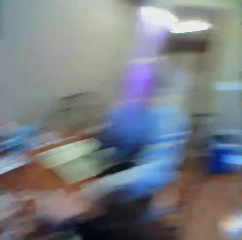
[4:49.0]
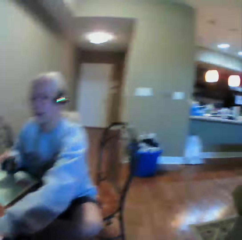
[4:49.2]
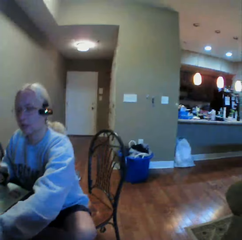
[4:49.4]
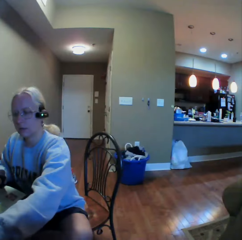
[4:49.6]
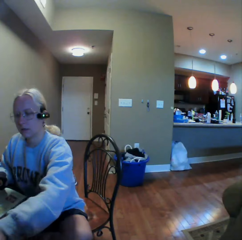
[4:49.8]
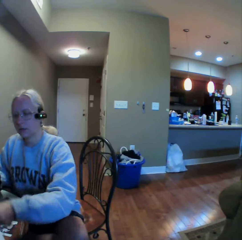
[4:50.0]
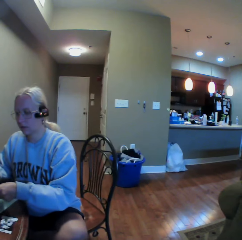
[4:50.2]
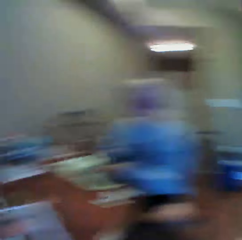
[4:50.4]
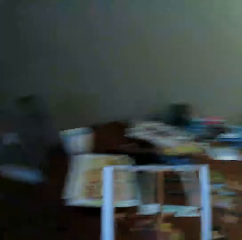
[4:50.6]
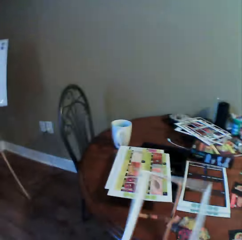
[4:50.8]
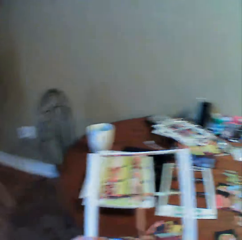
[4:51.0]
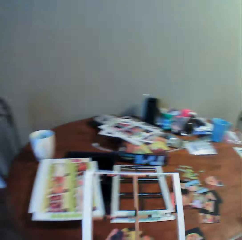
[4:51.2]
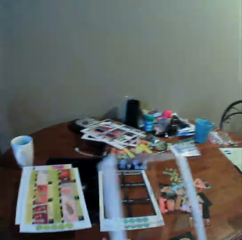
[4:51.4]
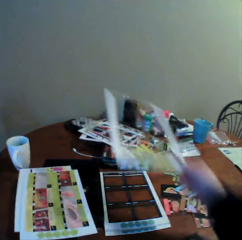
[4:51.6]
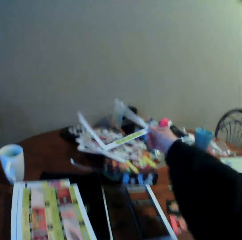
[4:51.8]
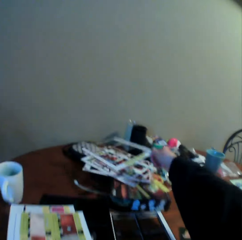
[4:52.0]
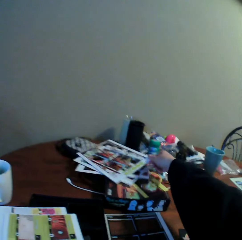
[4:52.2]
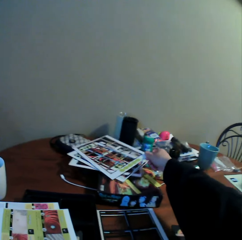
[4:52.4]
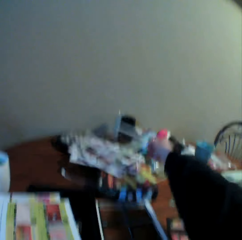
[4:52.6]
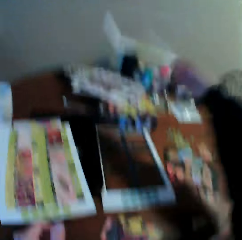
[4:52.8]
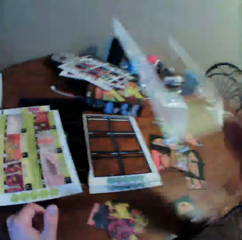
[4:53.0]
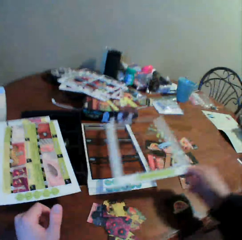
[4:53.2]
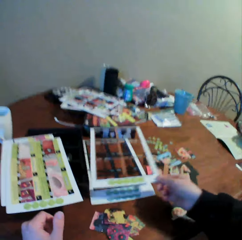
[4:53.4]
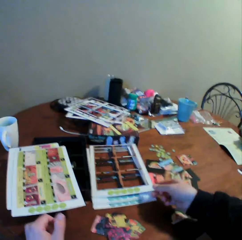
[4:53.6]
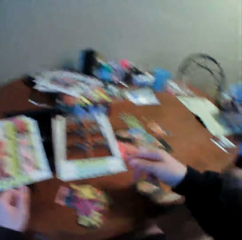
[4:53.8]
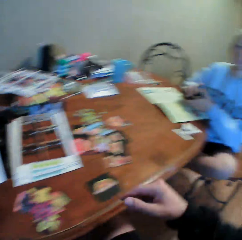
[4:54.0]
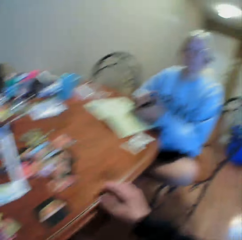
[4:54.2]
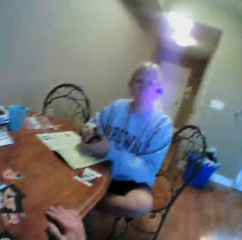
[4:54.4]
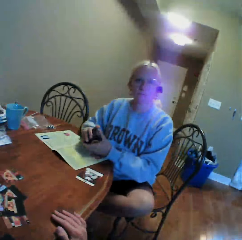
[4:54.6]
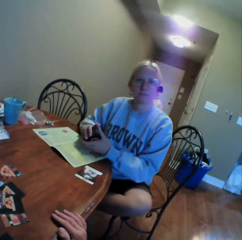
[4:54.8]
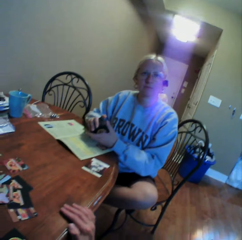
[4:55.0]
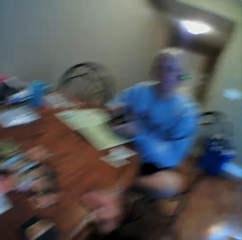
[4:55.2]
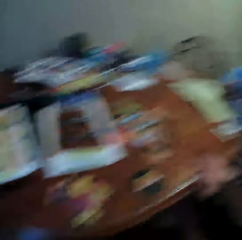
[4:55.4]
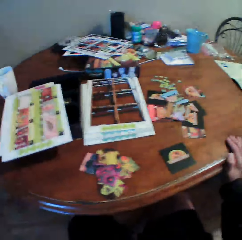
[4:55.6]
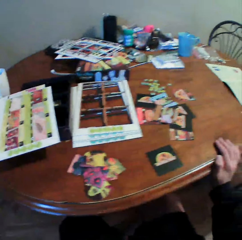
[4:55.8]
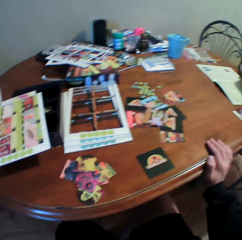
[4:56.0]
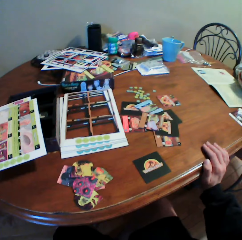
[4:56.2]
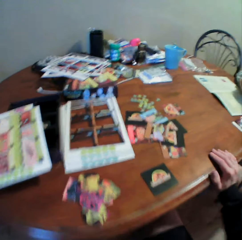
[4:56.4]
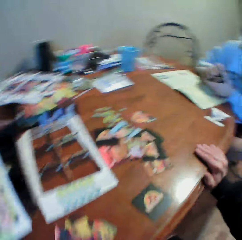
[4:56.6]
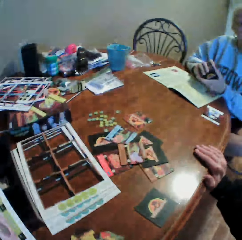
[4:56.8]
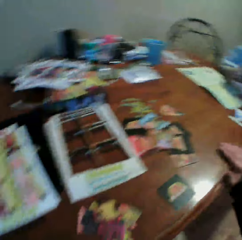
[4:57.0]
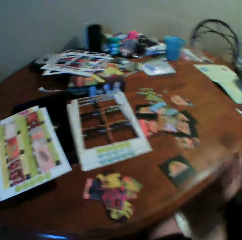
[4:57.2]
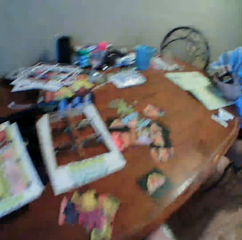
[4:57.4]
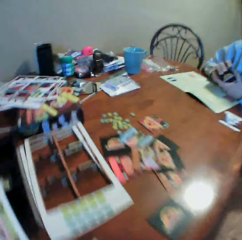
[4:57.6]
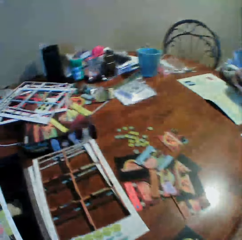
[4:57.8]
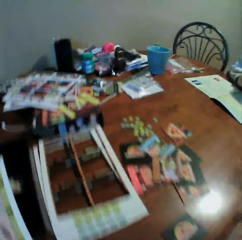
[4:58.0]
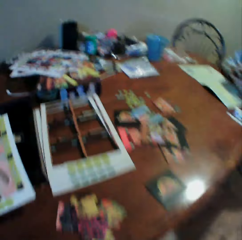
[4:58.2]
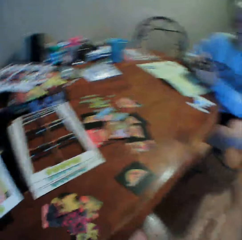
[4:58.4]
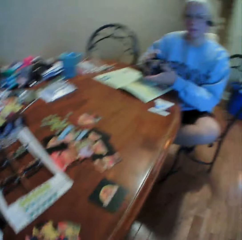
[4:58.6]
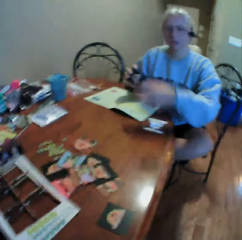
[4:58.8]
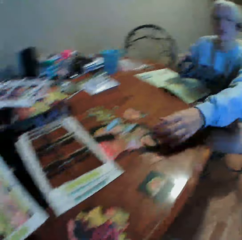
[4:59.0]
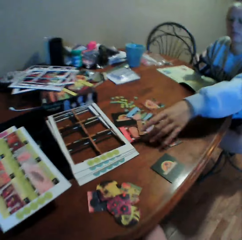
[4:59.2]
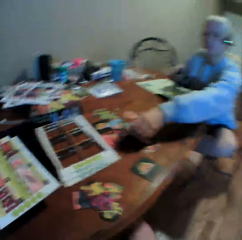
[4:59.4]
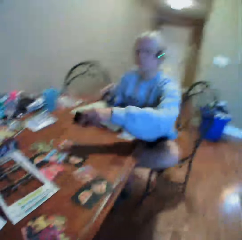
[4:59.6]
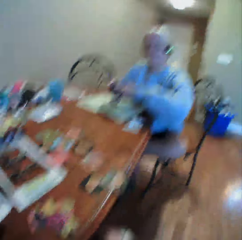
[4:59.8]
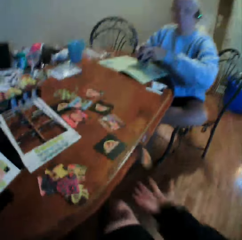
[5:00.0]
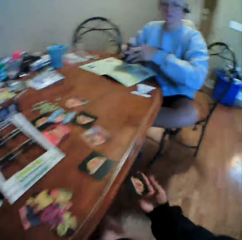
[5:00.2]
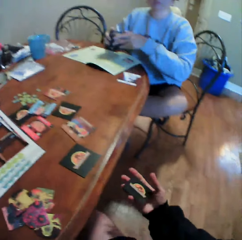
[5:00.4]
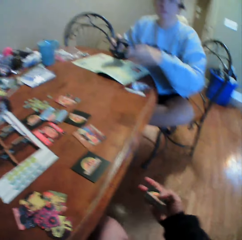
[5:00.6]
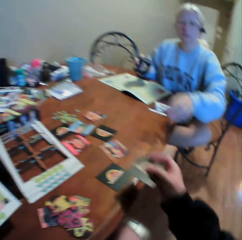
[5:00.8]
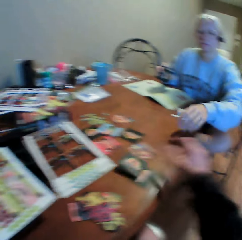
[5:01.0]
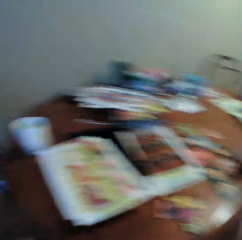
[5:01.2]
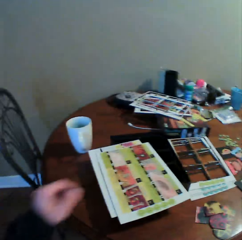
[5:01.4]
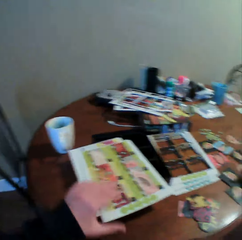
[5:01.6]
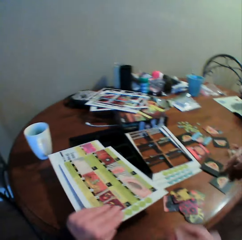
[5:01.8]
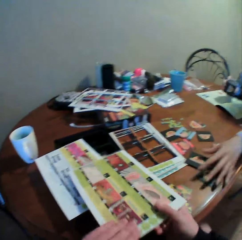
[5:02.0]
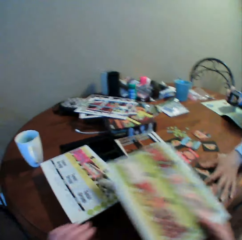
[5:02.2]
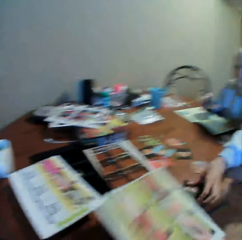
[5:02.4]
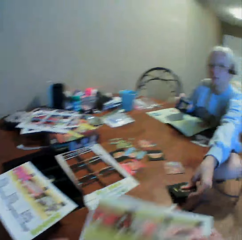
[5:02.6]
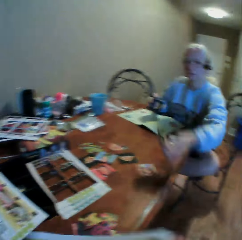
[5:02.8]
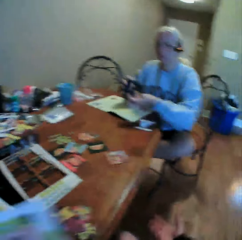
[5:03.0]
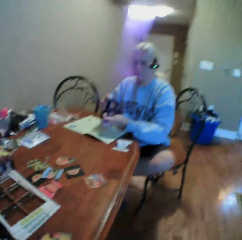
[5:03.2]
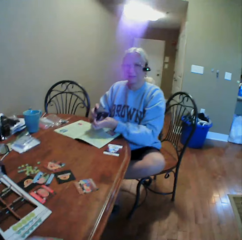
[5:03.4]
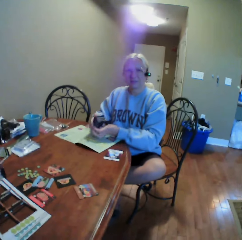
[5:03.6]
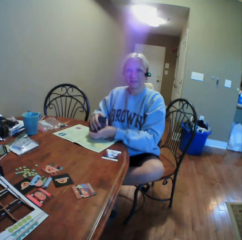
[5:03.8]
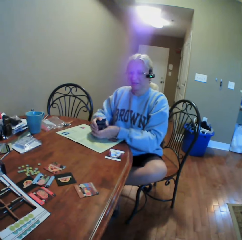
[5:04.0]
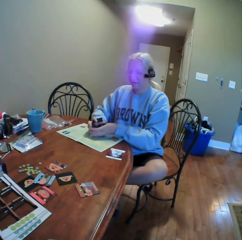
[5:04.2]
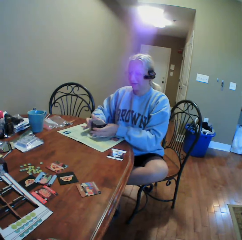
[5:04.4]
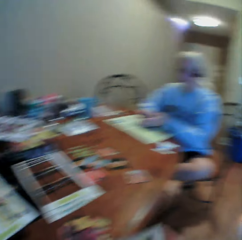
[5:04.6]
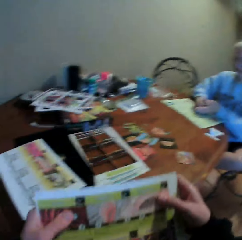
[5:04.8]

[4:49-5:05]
The camera wearer looks around the house. A woman picks cards. The camera wearer interacts with the woman. They hold the cards assembly board on the table. They put cards together. They move the cards assembly board on the table. They stare at the woman. They interact with the woman. They look around the table. The woman picks up the card from the table. The camera wearer holds the card with his right hand. He puts the card on the table. He picks up the cards assembly board or card holder from the table. The woman picks the cards from the table.

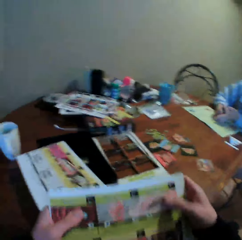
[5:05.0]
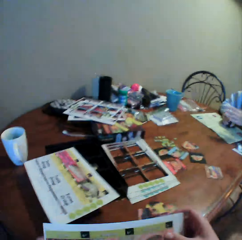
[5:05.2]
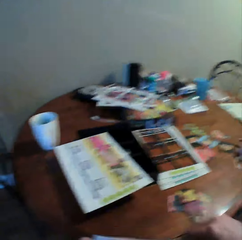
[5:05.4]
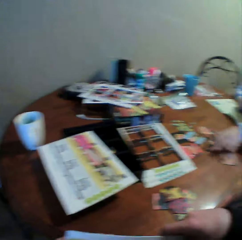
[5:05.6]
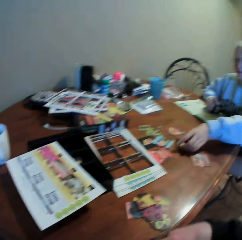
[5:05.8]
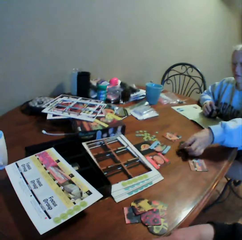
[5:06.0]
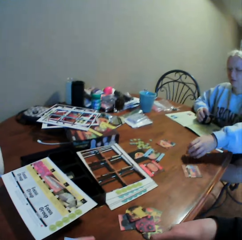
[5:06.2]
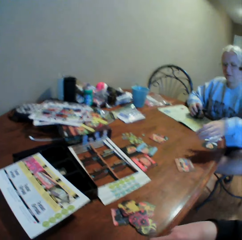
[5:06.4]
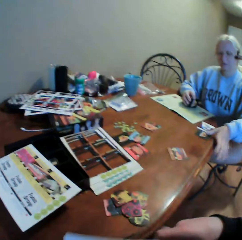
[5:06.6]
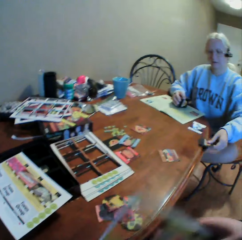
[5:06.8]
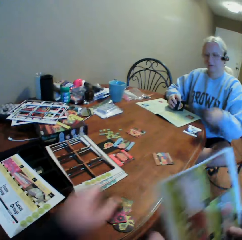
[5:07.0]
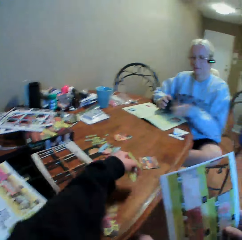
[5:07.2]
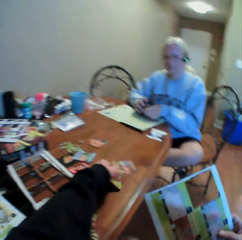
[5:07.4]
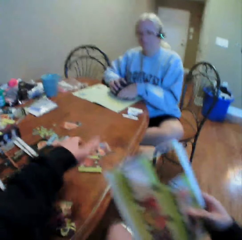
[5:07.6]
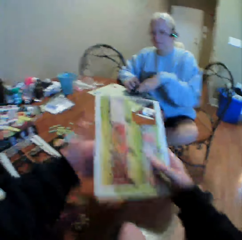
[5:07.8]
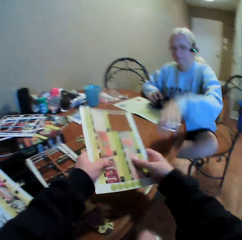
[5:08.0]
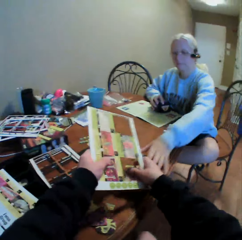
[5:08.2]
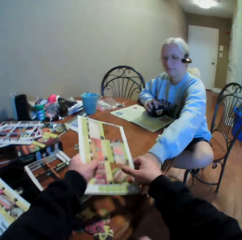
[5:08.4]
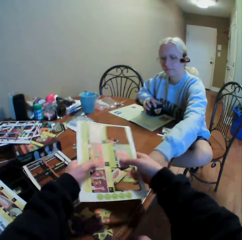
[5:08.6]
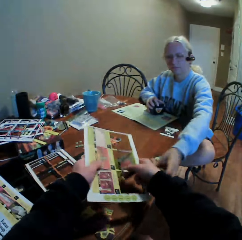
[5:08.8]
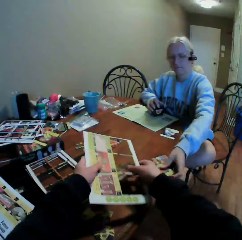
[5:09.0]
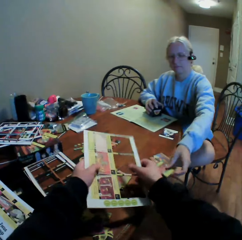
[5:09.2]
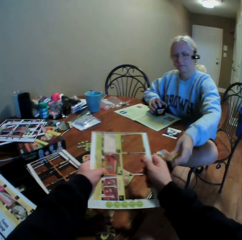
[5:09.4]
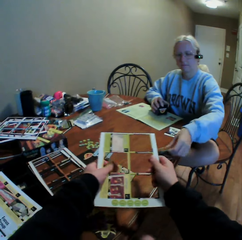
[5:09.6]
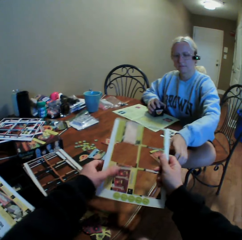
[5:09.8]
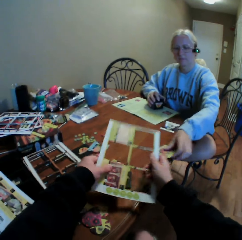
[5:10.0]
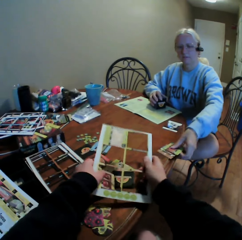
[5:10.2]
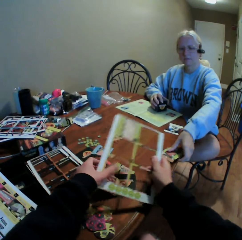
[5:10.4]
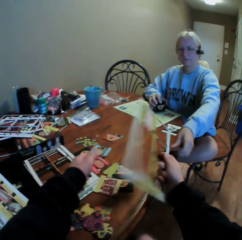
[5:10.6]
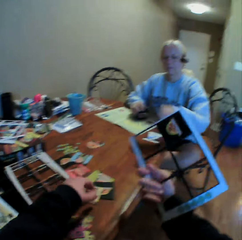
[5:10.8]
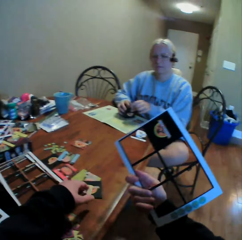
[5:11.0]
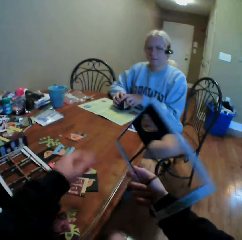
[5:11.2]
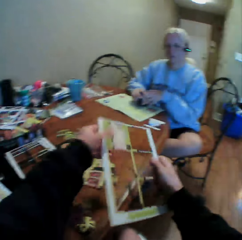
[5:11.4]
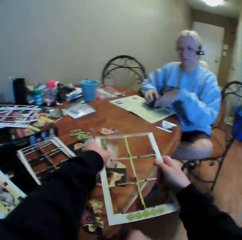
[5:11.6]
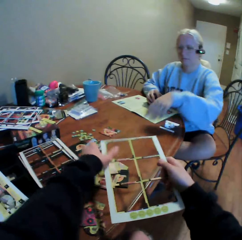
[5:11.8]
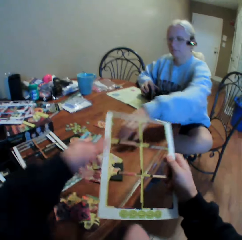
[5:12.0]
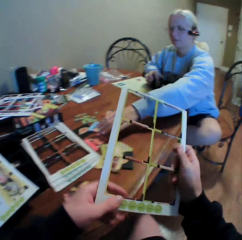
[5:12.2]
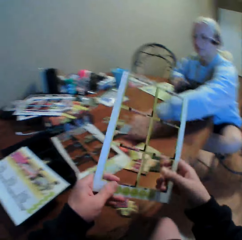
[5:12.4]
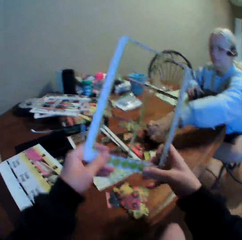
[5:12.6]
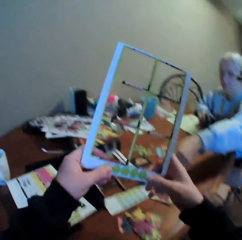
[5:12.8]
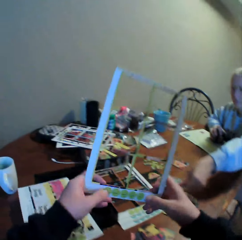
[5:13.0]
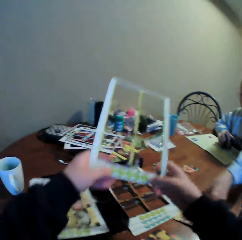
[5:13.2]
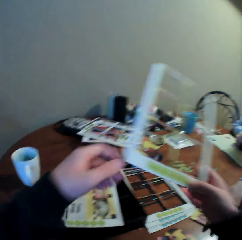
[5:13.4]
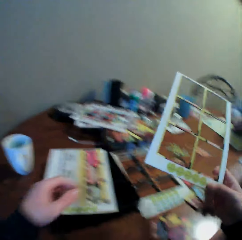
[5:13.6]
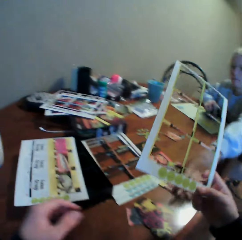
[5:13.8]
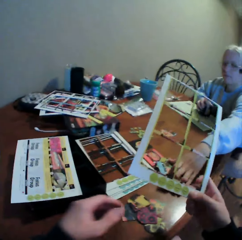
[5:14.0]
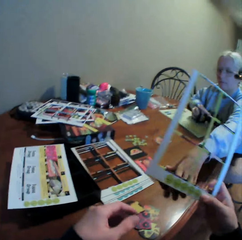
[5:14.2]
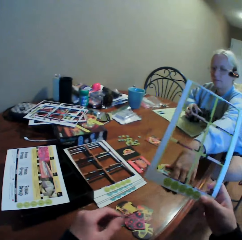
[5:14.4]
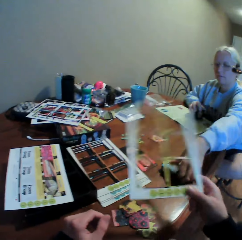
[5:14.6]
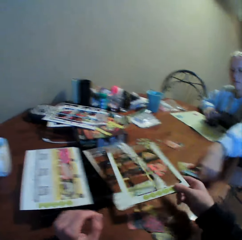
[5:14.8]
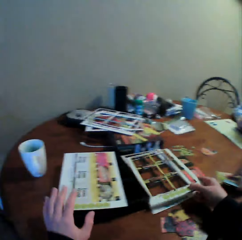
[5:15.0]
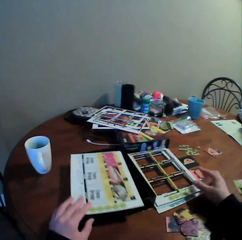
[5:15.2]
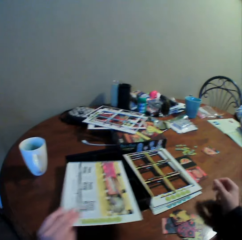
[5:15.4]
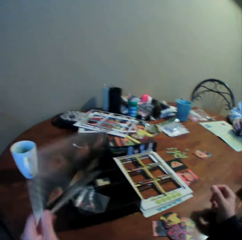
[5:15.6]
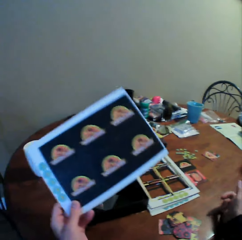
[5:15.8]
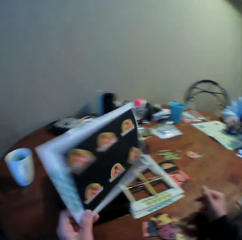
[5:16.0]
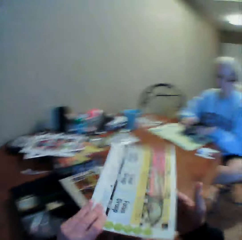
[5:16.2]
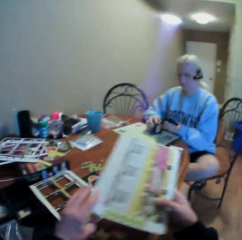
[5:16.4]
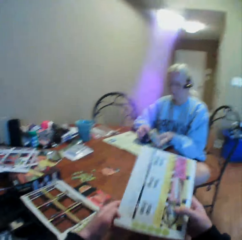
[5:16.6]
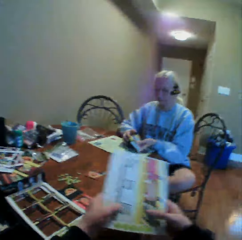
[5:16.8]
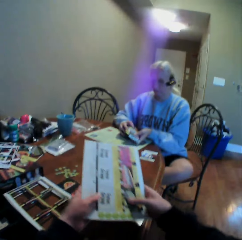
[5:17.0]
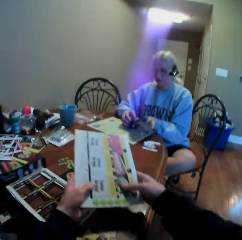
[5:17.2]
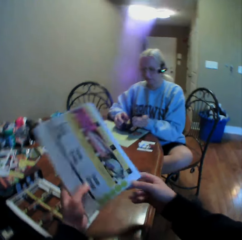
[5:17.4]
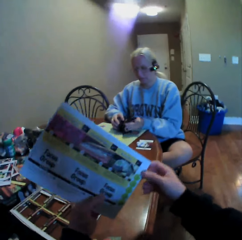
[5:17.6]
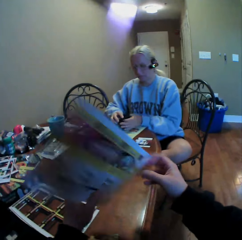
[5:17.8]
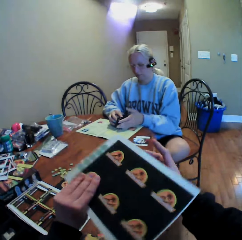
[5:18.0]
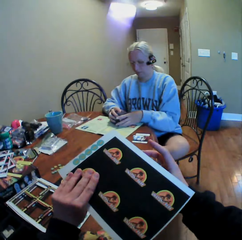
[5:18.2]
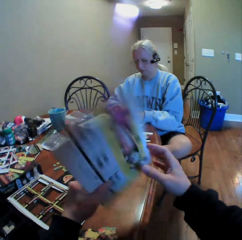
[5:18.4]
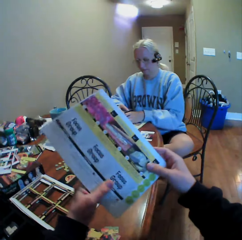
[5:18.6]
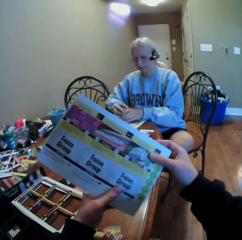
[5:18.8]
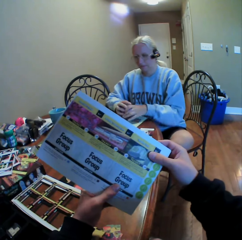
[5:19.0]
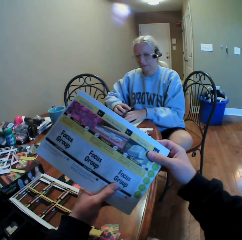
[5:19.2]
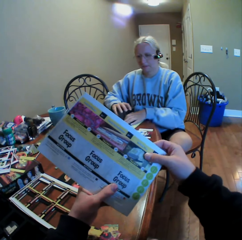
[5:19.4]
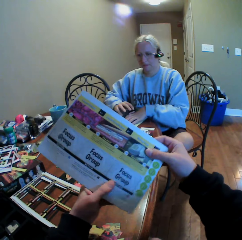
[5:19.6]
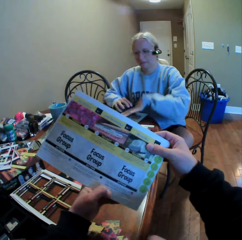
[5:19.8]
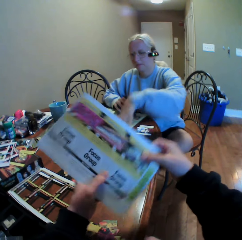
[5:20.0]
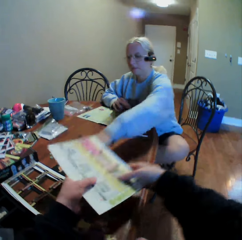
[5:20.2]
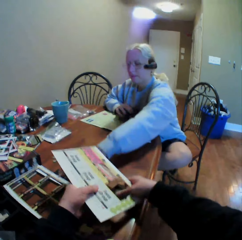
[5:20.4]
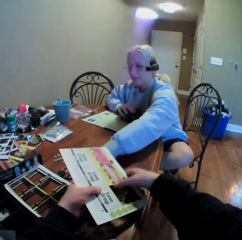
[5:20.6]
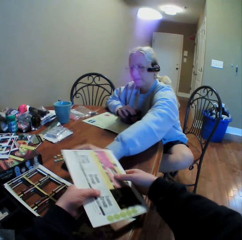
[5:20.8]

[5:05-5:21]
The camera wearer interacts with the woman. The woman moves the card on the table. The camera wearer puts the card on the table. He removes the cards from the cards assembly board. He picks the cards. The woman picks the cards from the table. The camera wearer interacts with the woman. He puts the cards assembly board on the table and picks up the cards assembly board. He stares at the cards assembly board in his hands. He turns the cards assembly board in his hands. He stares at the cards assembly board in his hands. He removes the cards from the cards assembly board.
